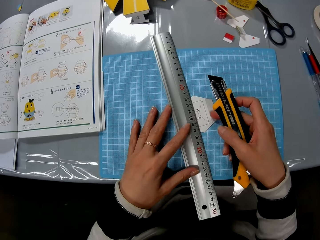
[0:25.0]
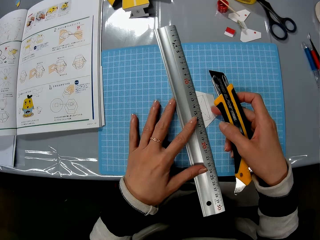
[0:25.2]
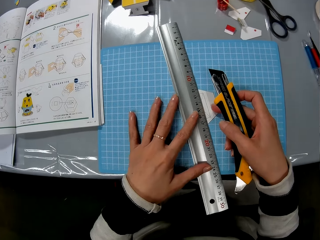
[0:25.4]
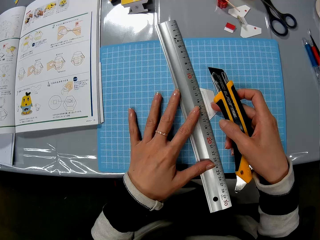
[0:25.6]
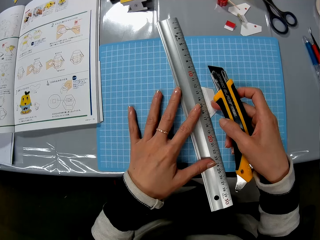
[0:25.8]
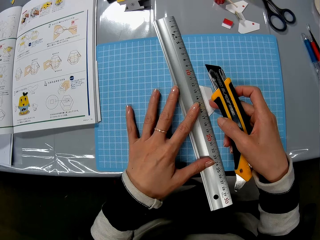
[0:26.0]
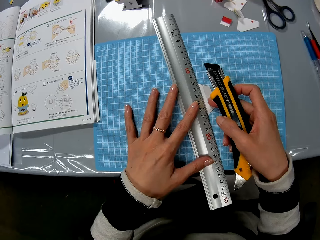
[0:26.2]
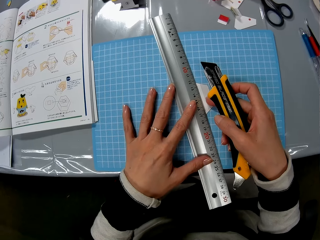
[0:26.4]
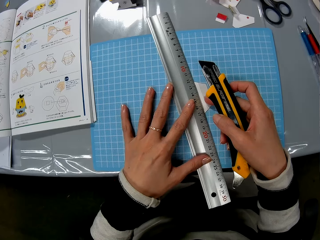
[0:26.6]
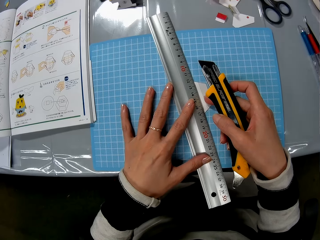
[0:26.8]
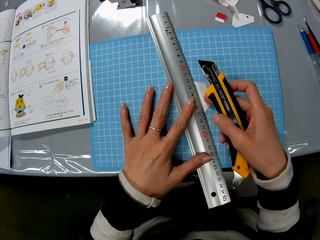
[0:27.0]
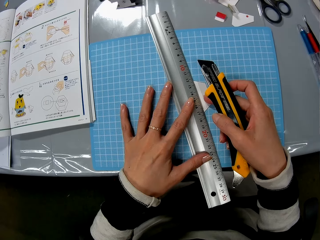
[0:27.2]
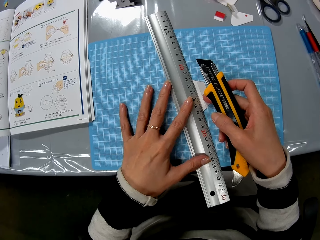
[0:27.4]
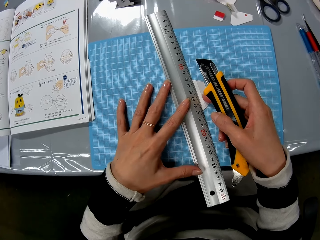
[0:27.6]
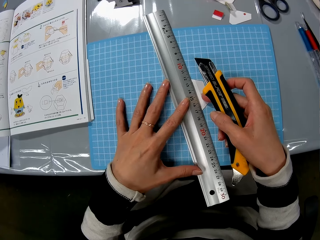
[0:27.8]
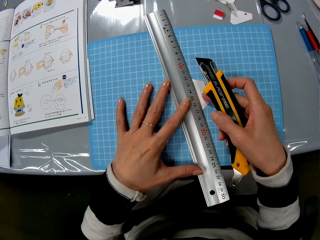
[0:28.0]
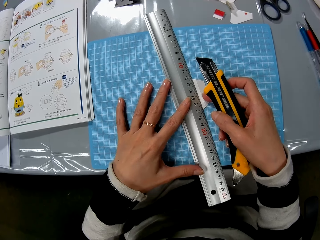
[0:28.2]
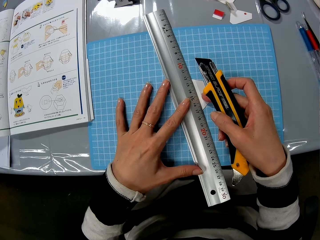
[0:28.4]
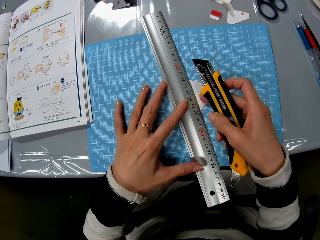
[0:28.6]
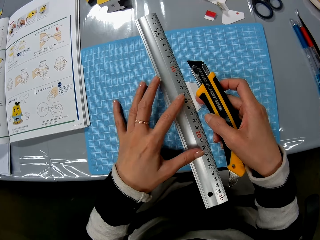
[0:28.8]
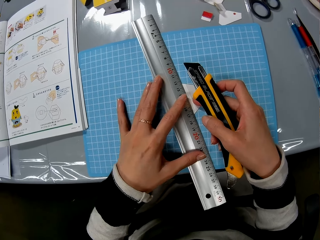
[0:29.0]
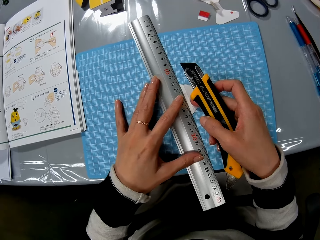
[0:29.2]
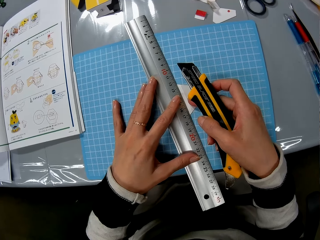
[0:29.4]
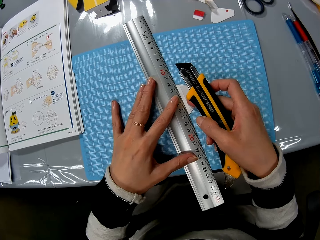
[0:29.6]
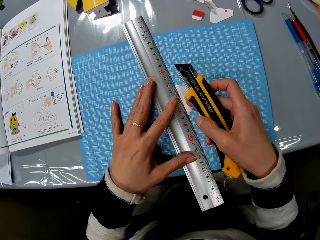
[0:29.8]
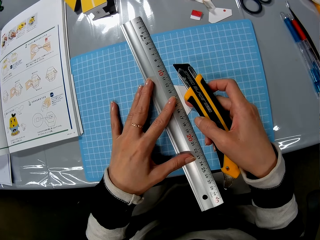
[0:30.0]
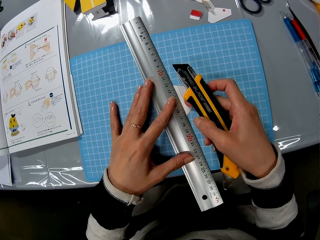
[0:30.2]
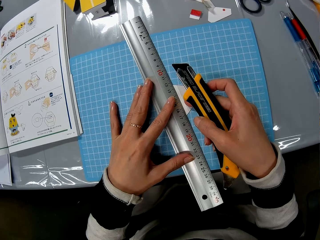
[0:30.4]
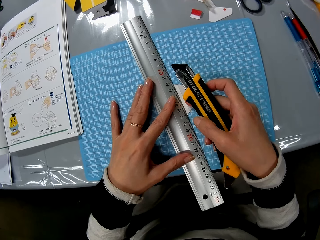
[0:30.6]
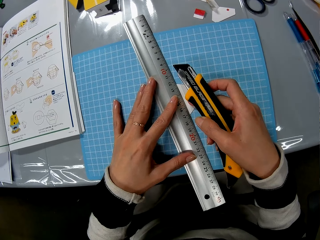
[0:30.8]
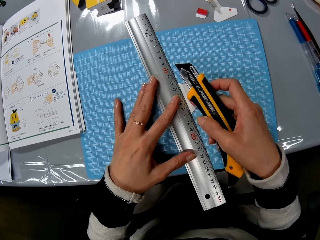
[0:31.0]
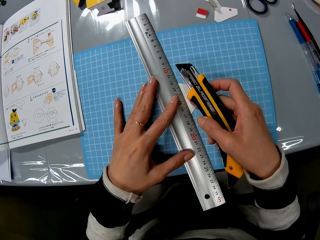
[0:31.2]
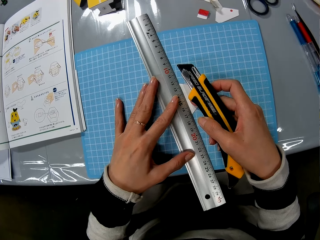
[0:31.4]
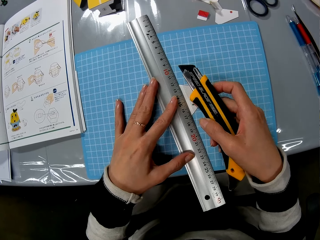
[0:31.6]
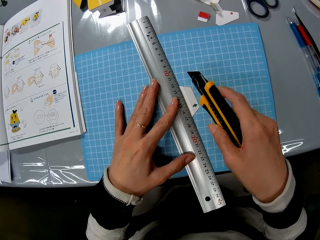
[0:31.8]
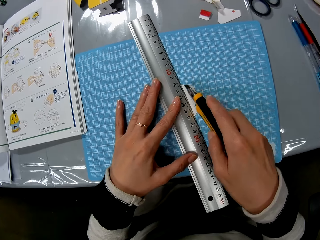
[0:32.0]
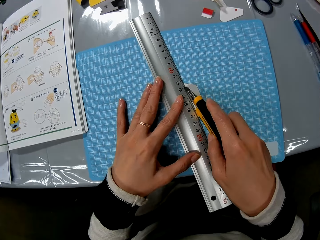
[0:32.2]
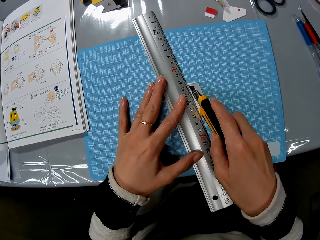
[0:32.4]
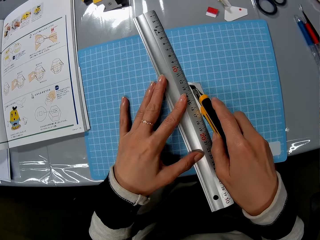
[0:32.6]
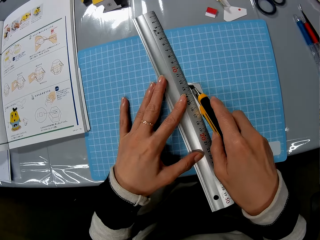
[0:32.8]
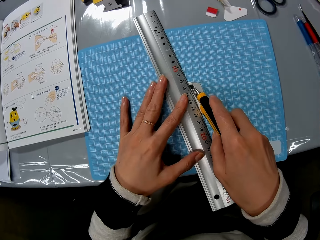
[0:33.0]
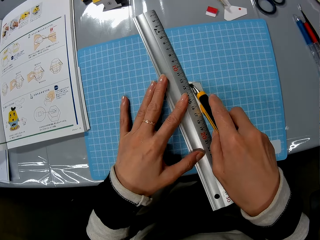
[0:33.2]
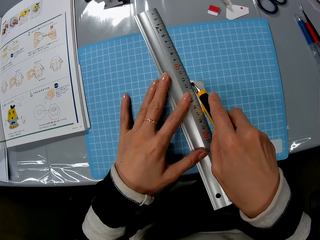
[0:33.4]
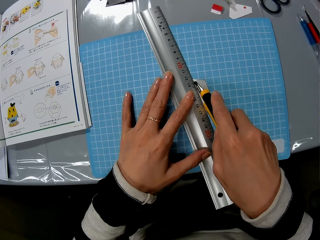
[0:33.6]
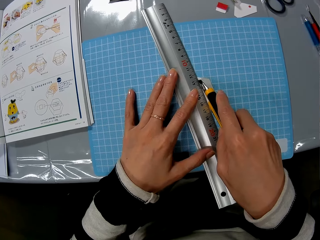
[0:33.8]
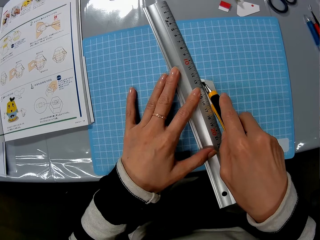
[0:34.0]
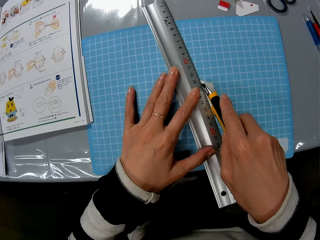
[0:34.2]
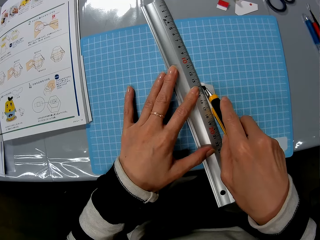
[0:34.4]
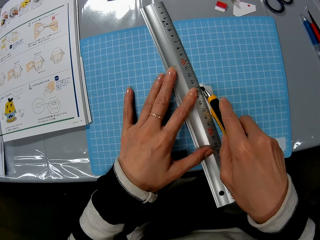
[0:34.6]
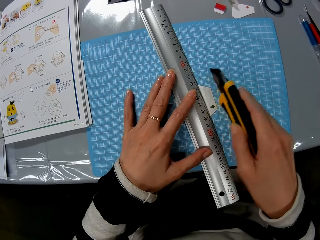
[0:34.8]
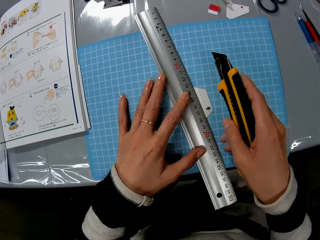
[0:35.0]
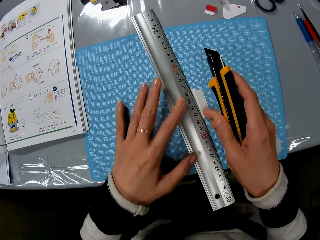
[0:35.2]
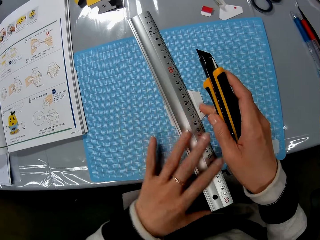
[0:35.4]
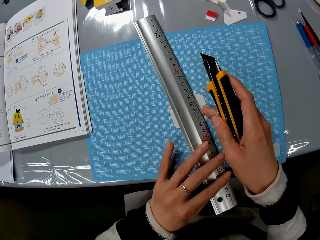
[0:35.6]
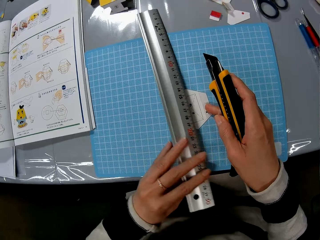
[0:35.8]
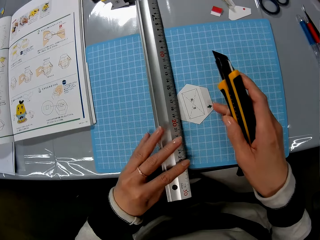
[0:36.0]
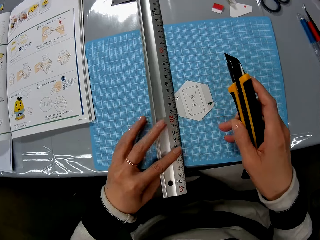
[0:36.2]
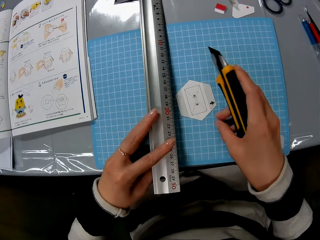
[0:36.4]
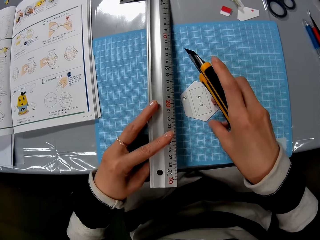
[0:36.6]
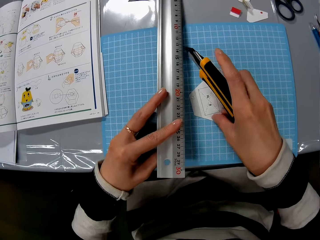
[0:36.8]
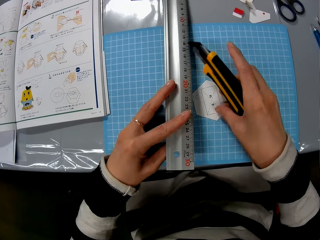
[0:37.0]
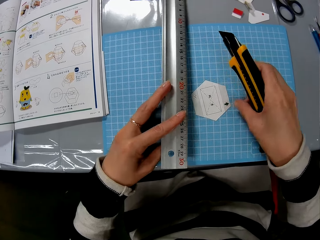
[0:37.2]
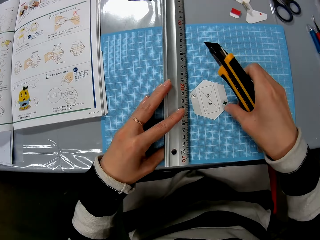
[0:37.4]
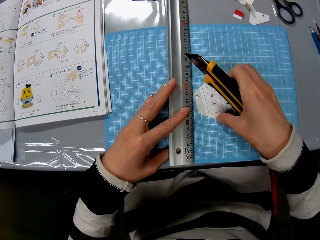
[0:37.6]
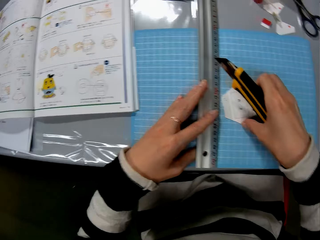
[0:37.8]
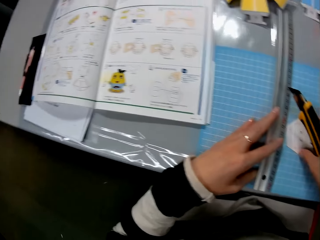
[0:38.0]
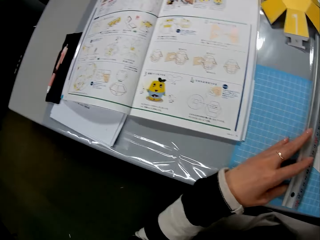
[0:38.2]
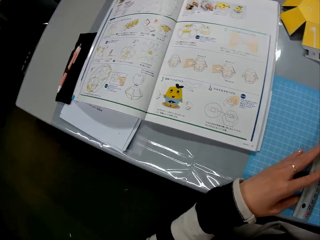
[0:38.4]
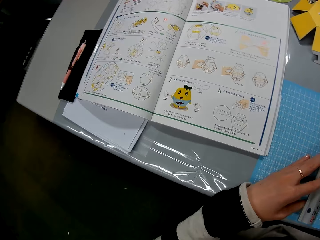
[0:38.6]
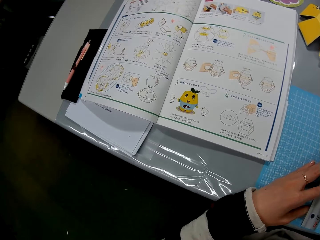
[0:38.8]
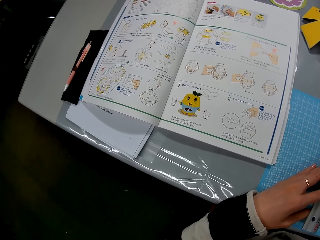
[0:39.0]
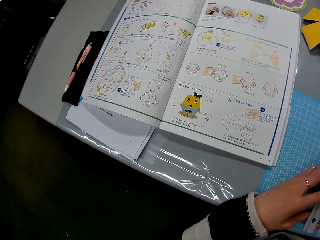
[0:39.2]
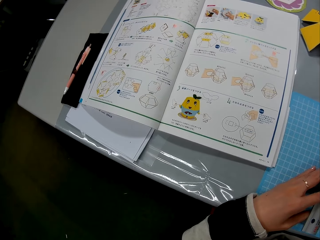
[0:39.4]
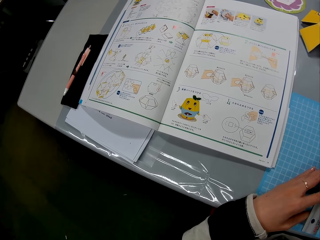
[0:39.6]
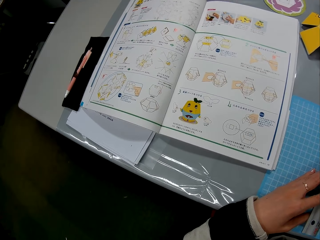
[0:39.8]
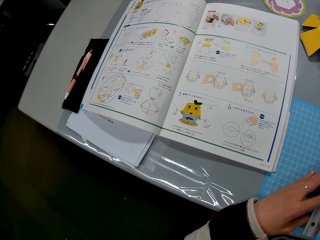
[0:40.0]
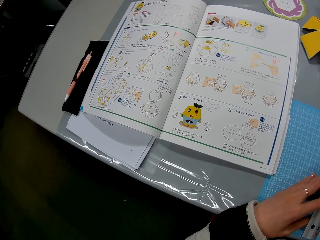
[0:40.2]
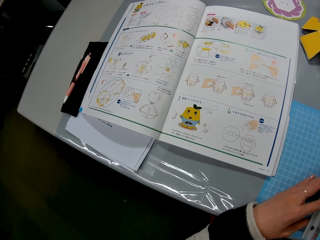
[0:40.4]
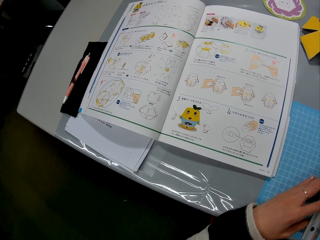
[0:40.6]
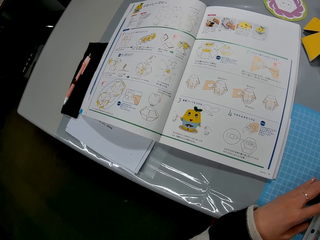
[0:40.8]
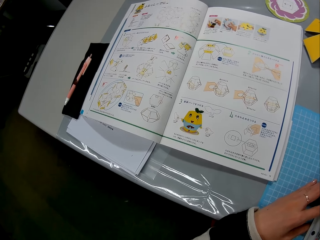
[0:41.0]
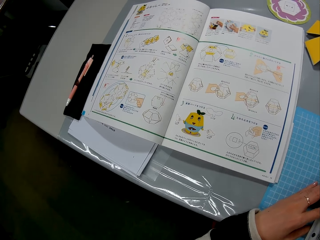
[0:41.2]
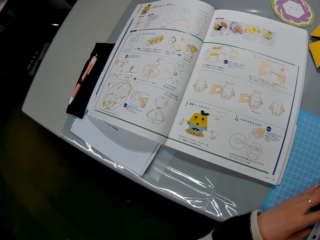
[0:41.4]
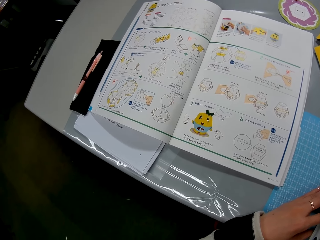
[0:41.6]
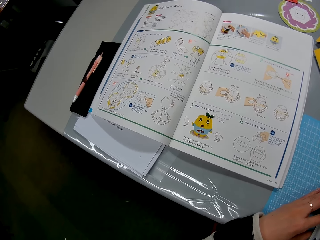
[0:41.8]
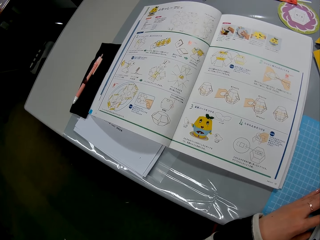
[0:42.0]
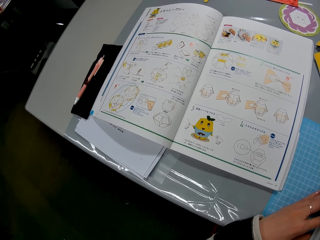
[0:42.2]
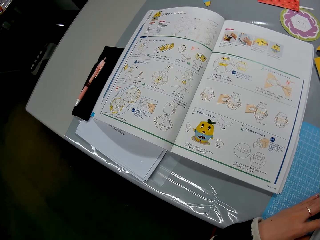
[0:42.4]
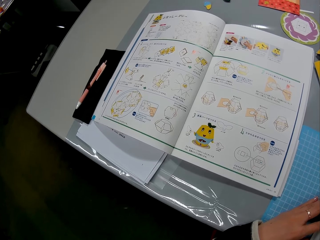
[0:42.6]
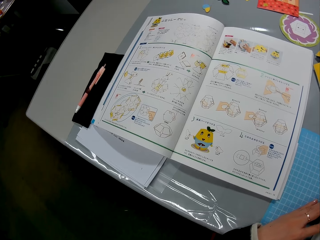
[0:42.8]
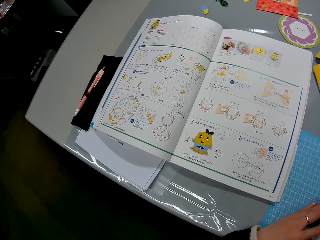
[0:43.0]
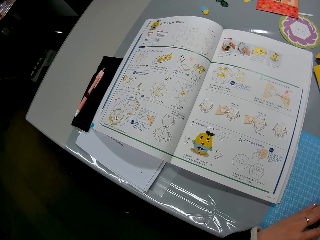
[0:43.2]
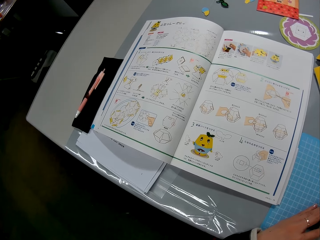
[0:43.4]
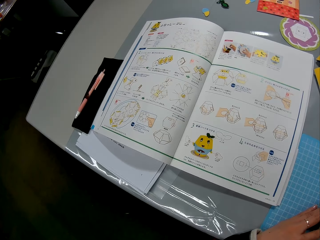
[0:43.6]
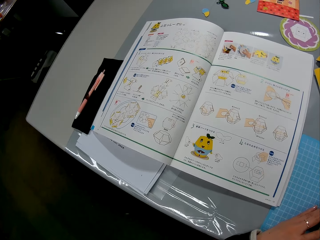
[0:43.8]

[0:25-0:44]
The camera wearer cuts the piece of paper with the cutter. They remove the ruler from the piece of paper. They touch the ruler on the table. They look at the book.

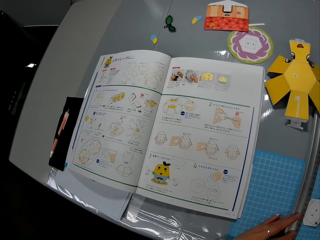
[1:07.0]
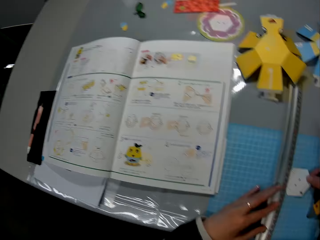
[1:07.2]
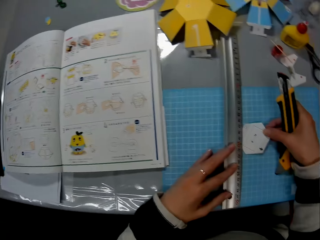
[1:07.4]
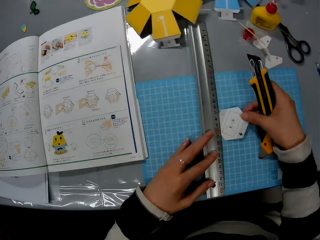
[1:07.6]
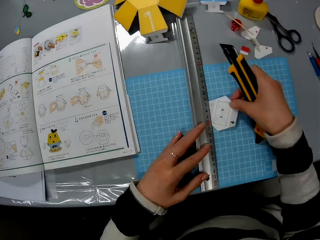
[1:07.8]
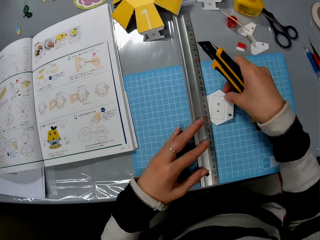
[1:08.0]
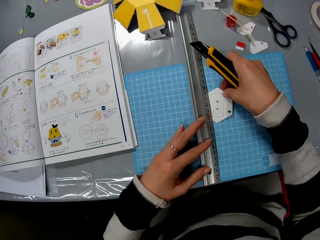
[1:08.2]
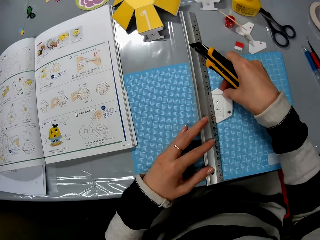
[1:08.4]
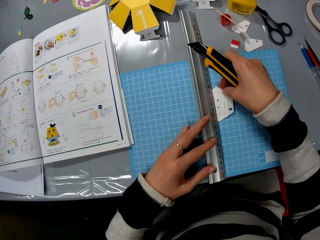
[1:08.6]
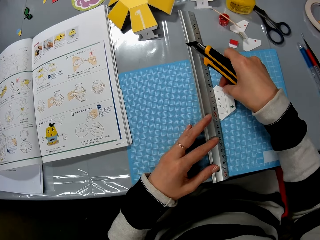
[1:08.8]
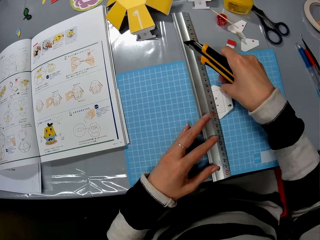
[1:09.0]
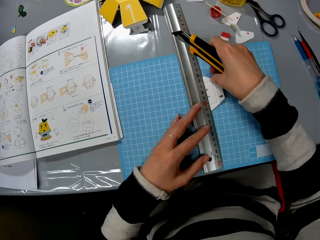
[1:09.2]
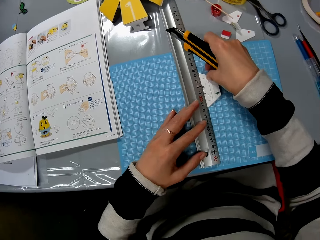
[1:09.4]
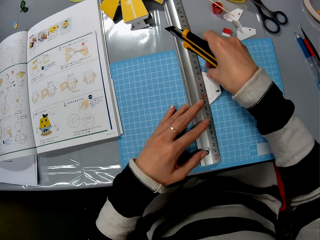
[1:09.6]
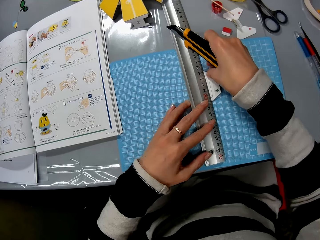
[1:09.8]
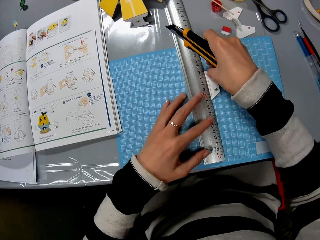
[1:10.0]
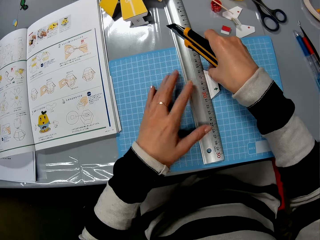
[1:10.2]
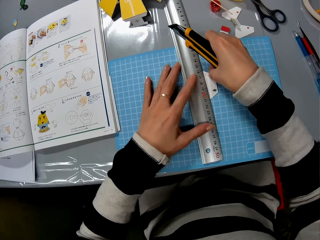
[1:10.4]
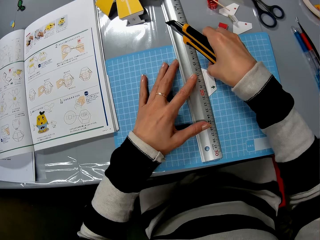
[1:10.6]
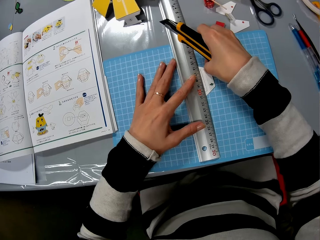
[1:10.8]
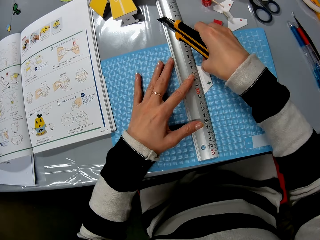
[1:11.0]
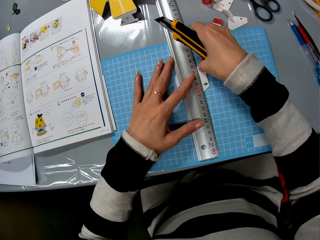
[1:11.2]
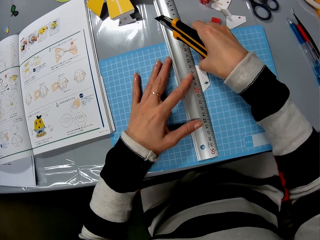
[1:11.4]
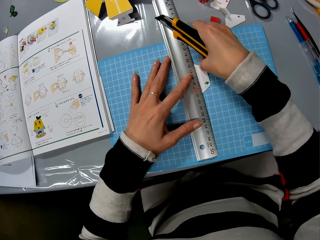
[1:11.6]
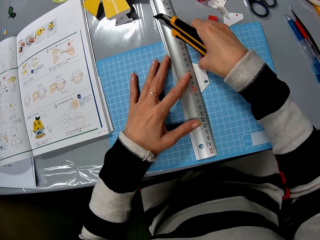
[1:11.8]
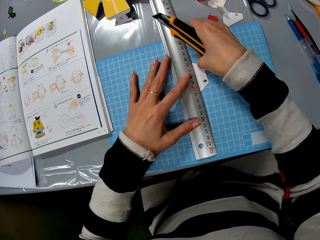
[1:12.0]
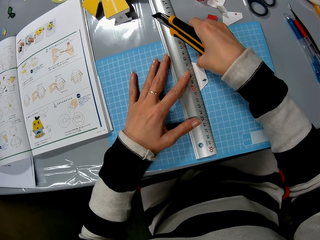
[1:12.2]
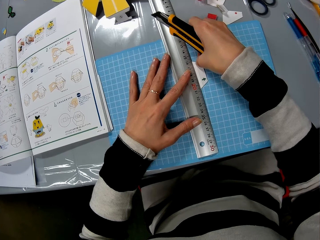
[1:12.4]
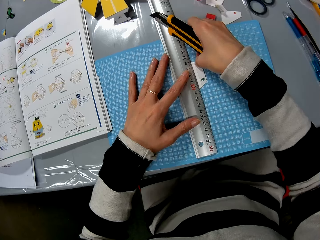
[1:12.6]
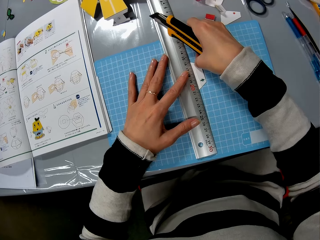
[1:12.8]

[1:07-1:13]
The camera wearer puts the ruler on the piece of paper.
